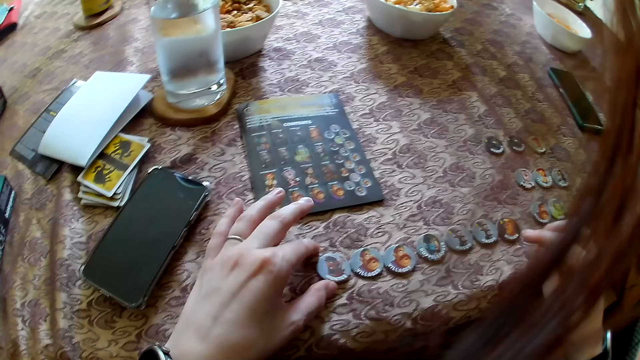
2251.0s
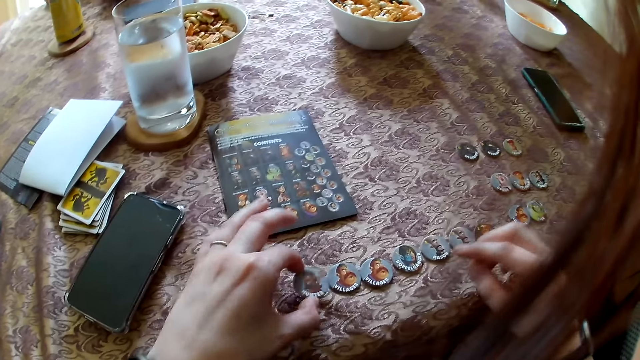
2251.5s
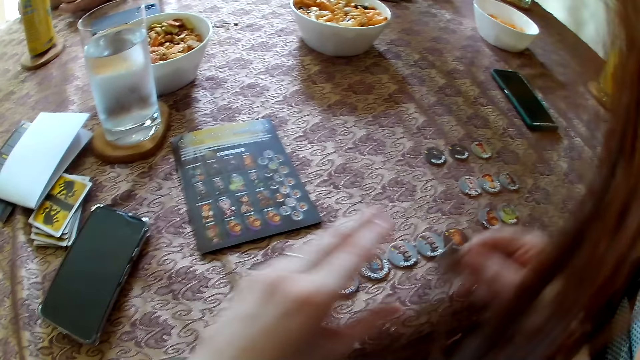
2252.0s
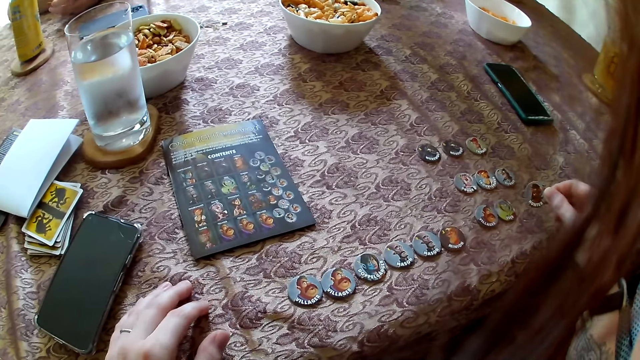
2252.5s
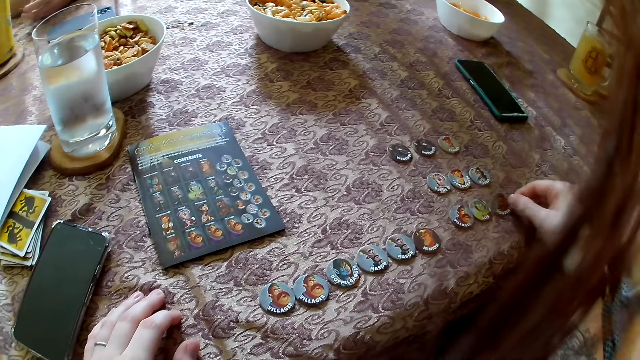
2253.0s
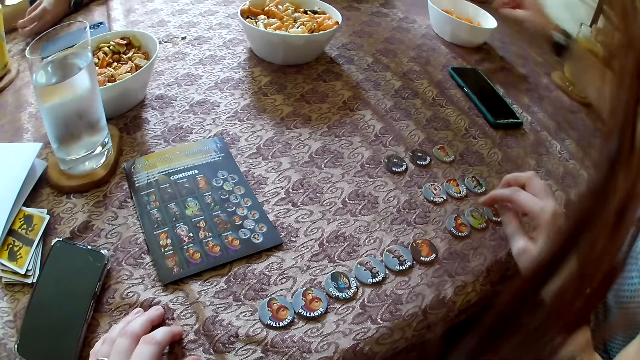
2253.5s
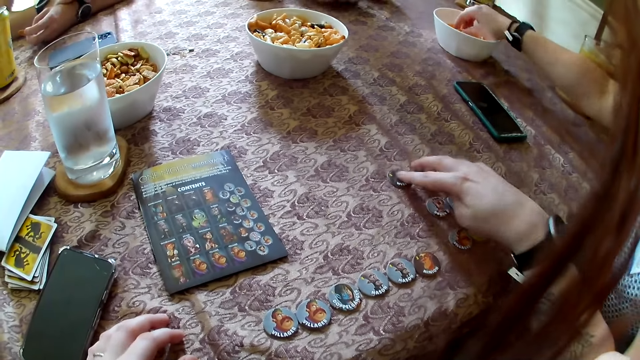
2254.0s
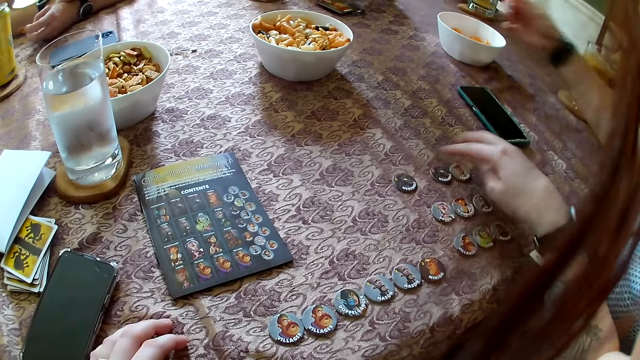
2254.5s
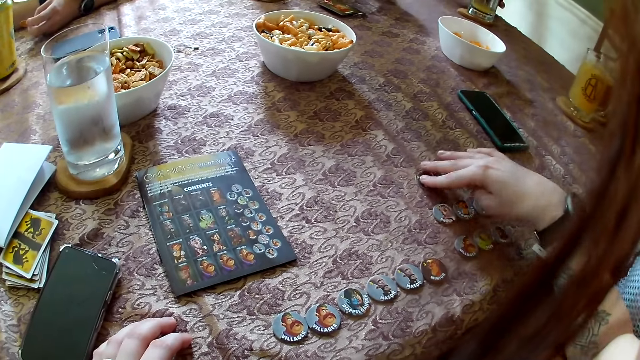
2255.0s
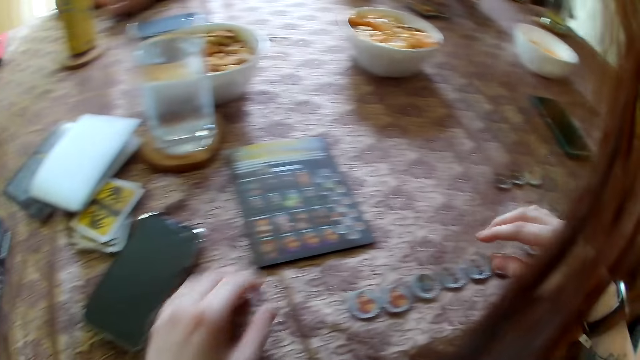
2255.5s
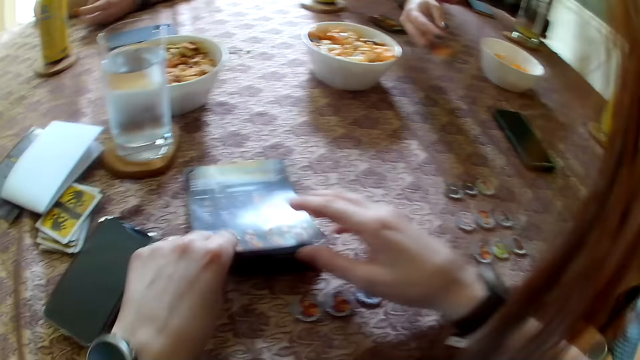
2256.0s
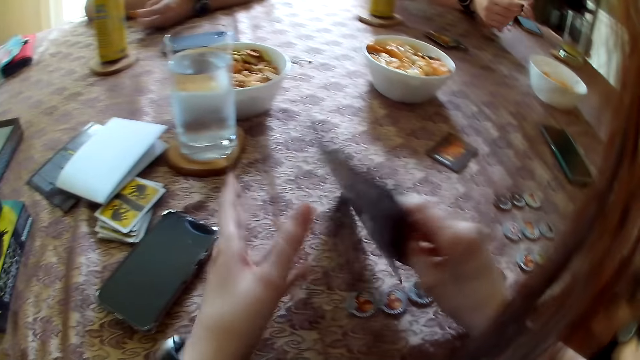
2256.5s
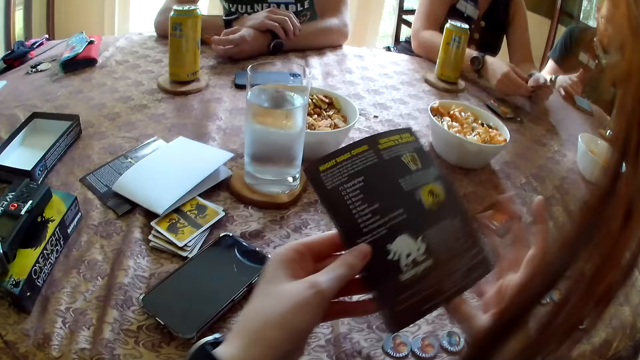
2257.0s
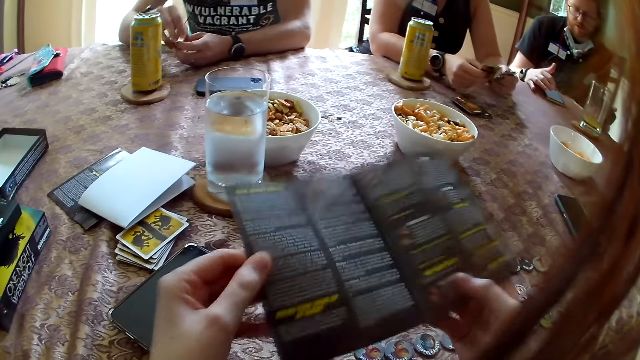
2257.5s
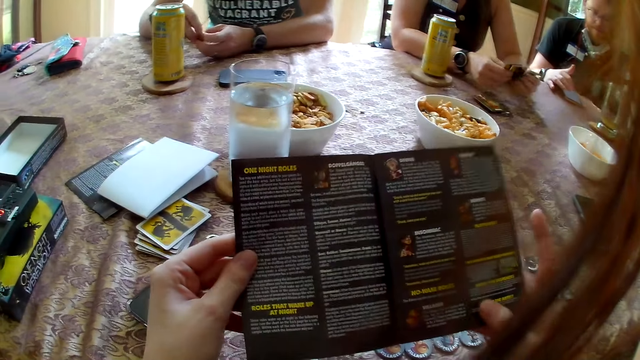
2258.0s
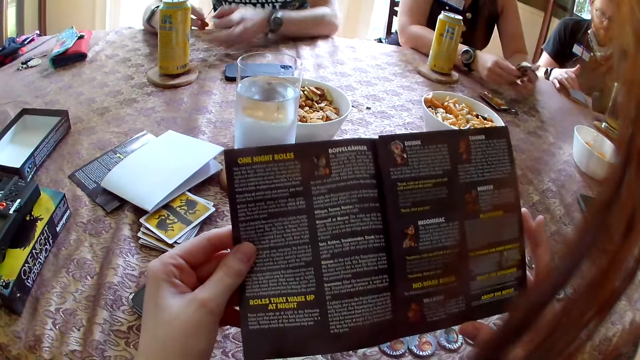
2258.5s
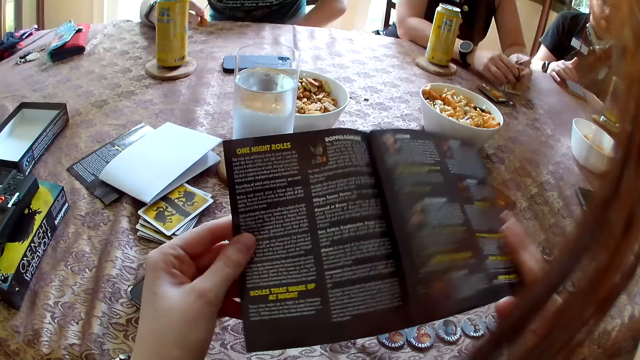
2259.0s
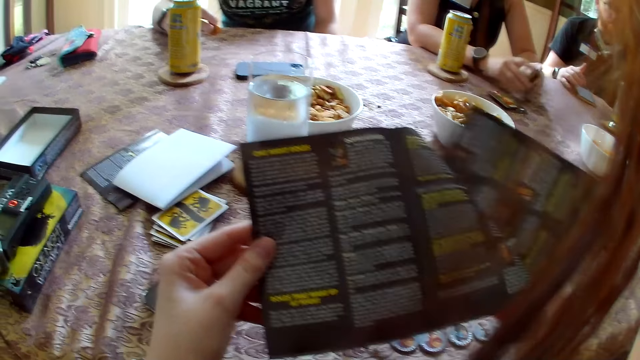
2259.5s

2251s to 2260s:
The camera wearer lifts the role token on the table with her left hand. She passes the role token in her left hand to her right hand. She drops the role token in her right hand on the table. A woman grabs a snack from the bowl of snacks on the table with her right hand. The camera wearer adjusts the role token on the table with her right hand. She does so again. She lifts the game guide on the table with her hands. Another woman throws the card in her right hand on the table. The camera wearer looks at the rulebook. She flips open the game guide with her right hand.

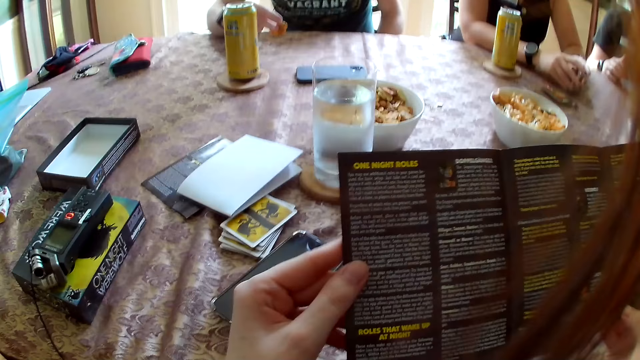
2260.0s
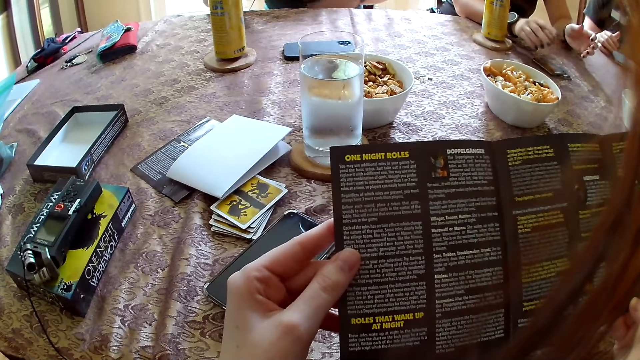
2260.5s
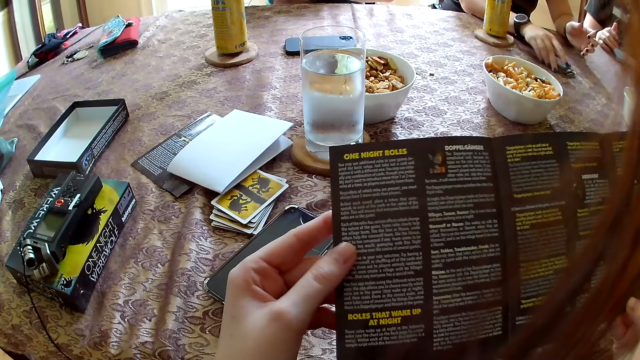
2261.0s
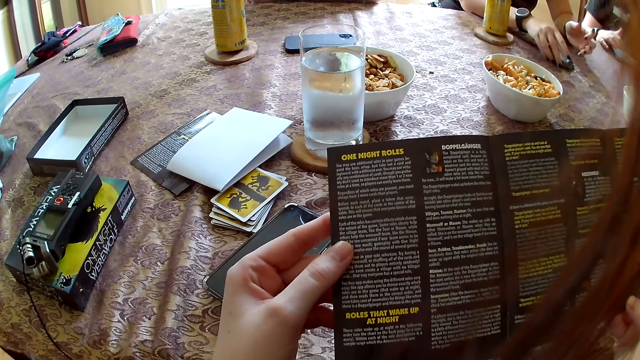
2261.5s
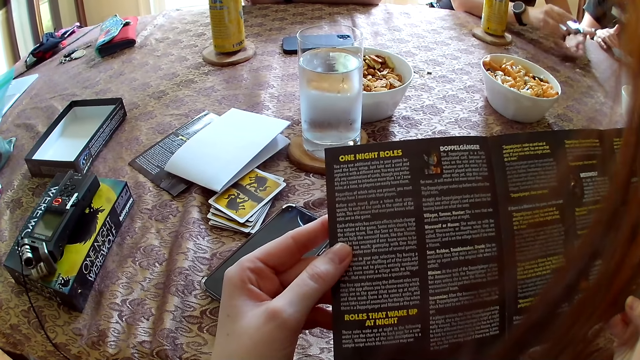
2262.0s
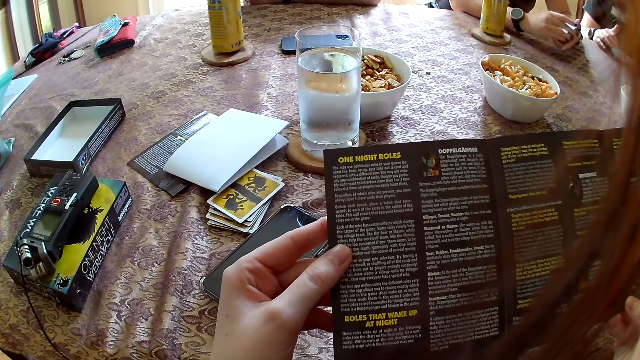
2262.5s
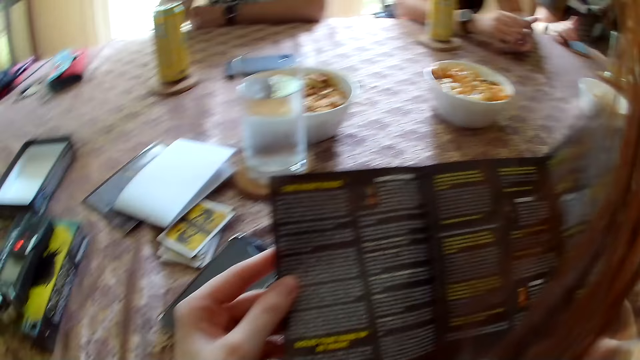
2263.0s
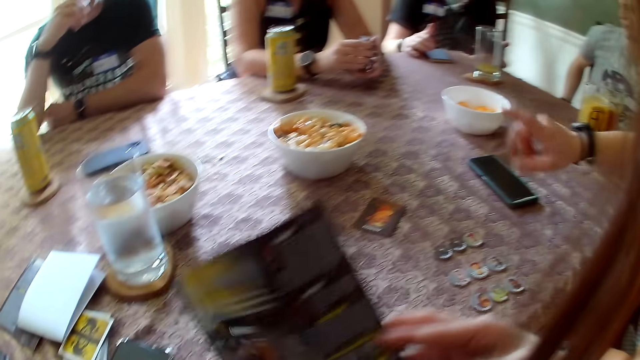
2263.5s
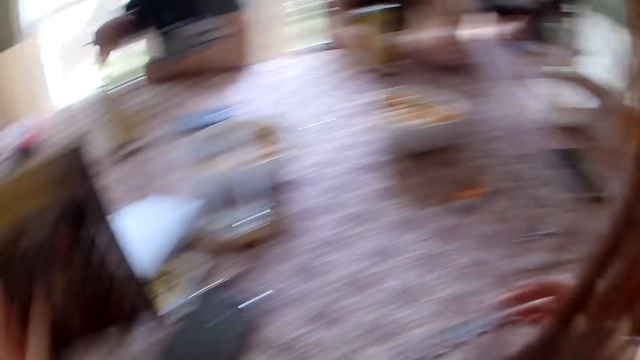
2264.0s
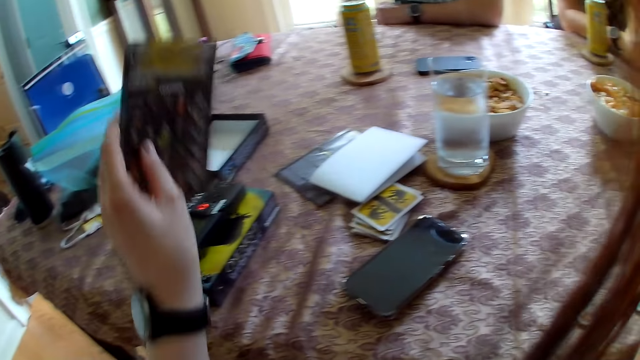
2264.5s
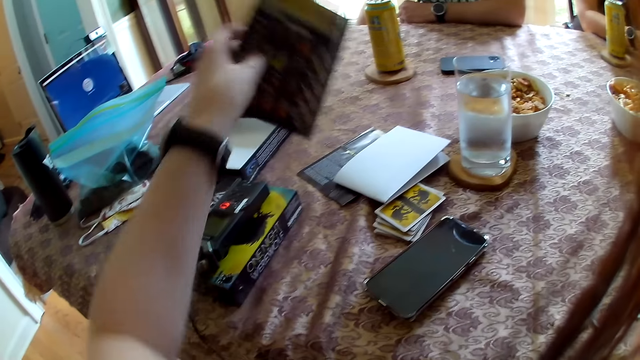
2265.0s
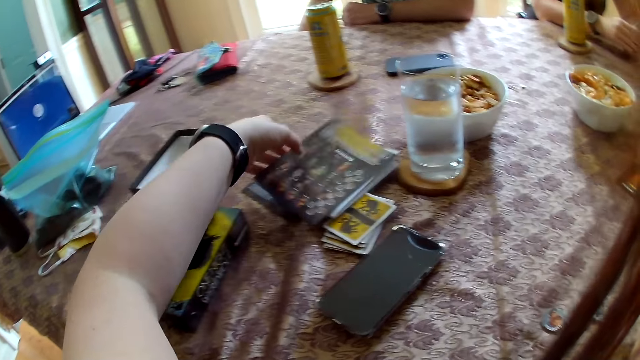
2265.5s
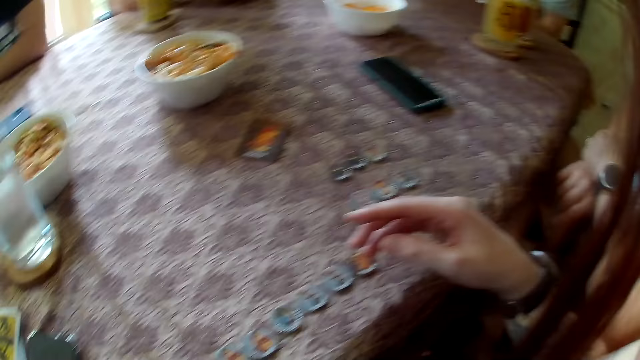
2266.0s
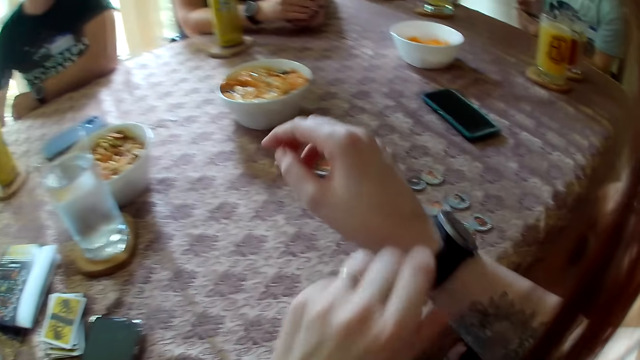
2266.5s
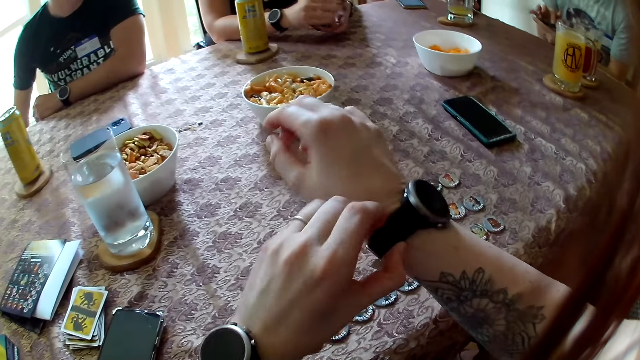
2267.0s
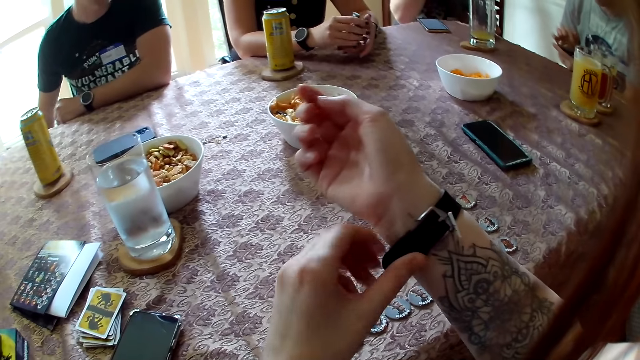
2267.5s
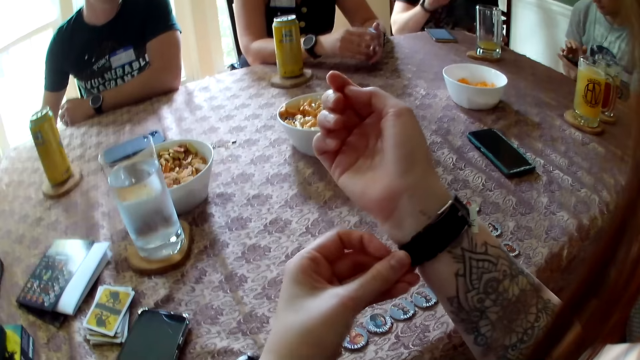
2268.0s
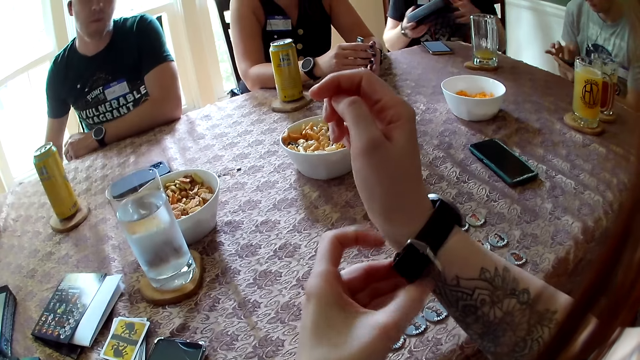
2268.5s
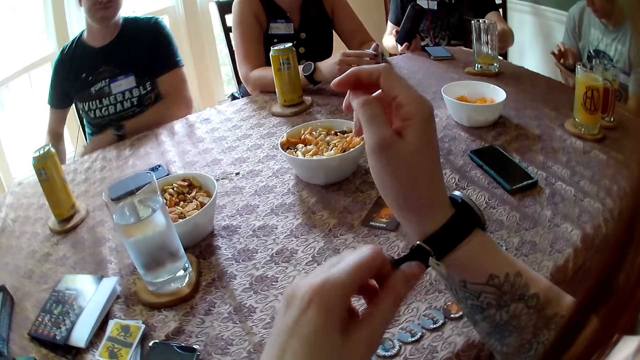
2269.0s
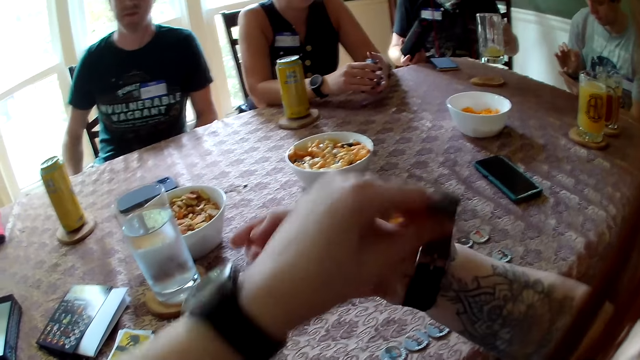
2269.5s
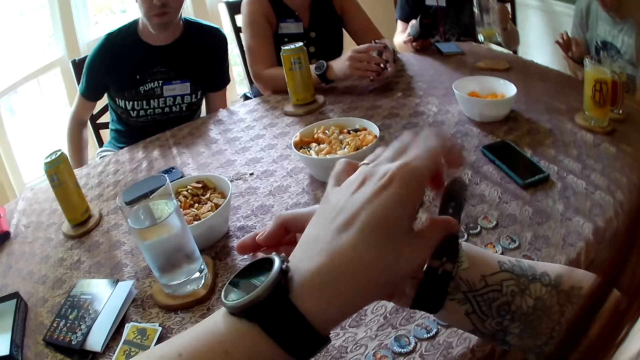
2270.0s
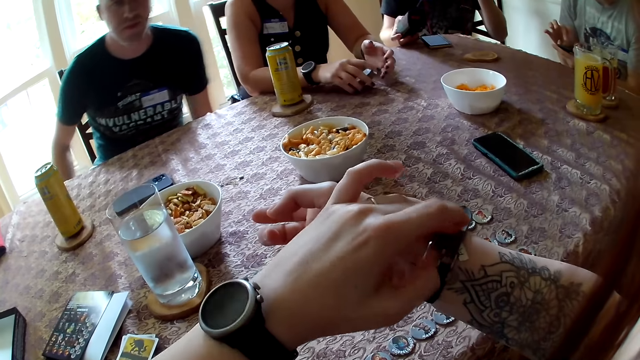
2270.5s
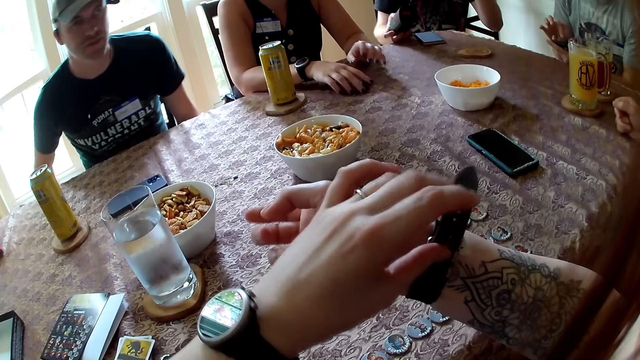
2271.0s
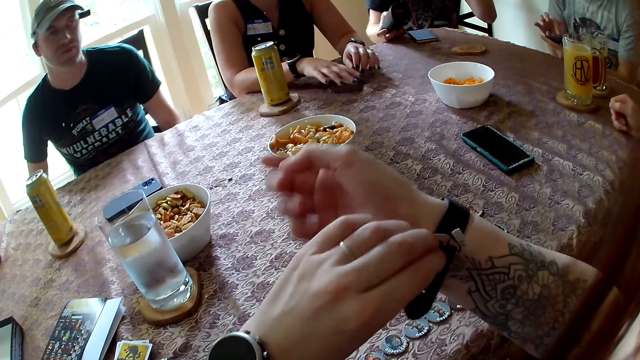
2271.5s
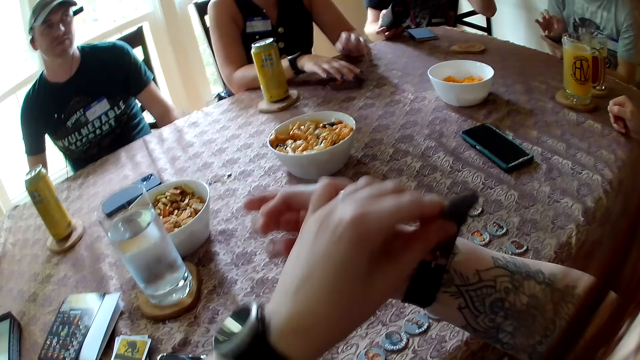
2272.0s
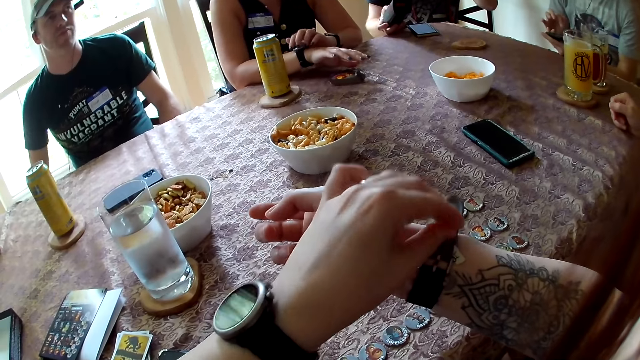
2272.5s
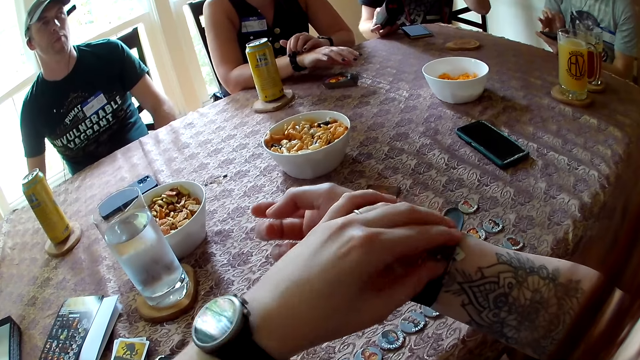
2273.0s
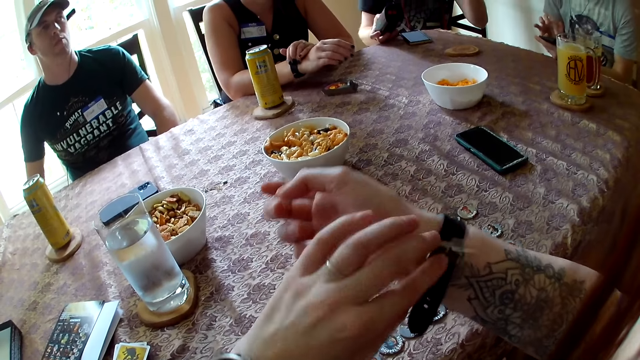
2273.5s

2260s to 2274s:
A woman lifts the cards on the table with her right hand. Another woman demonstrates with her right hand. The camera wearer drops the game guide in her left hand on the table. The other woman massages her wrist with her left hand. A man operates the phone in his hands. The camera wearer adjusts the wristwatch on her right hand with her left hand. The first woman shuffles the card in her hands. Another man holds up the speaker in his left hand, passes the speaker in his left hand to his right hand, and lifts the glass cup on the table with his left hand. The first woman drops the cards in her right hand on the table. The other woman rests her right hand on the table. The first woman adjusts the wristwatch on her right hand with her left hand.
